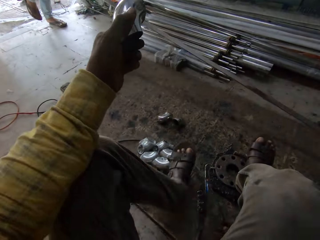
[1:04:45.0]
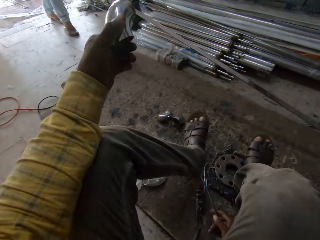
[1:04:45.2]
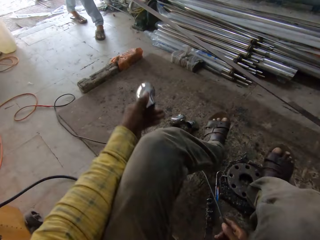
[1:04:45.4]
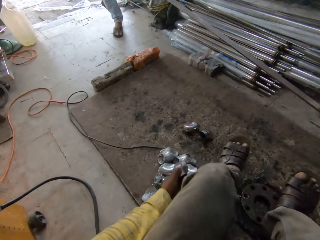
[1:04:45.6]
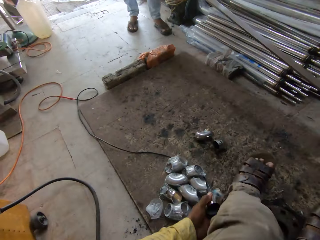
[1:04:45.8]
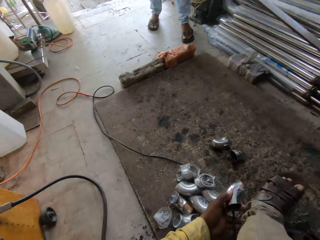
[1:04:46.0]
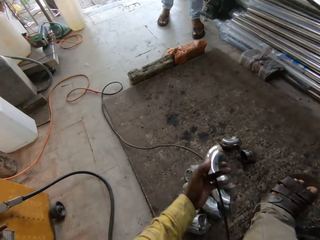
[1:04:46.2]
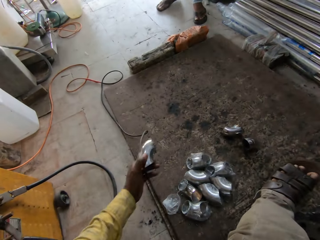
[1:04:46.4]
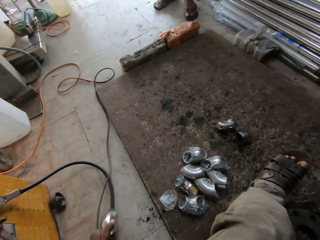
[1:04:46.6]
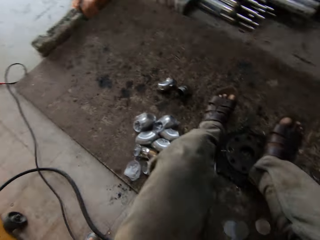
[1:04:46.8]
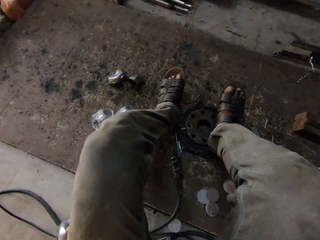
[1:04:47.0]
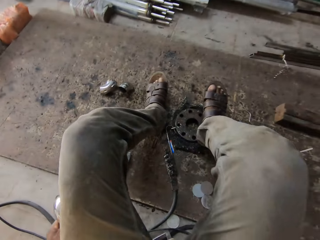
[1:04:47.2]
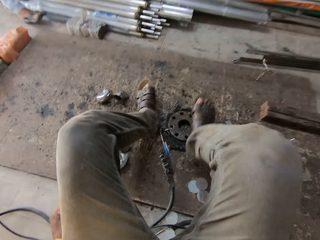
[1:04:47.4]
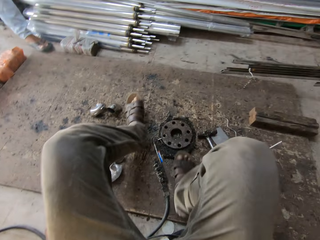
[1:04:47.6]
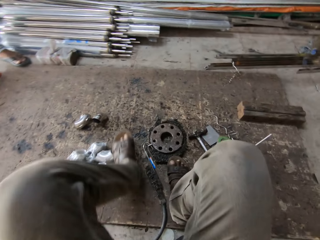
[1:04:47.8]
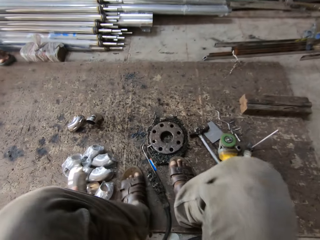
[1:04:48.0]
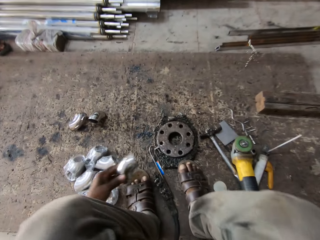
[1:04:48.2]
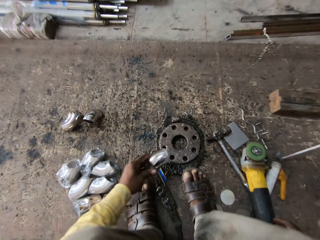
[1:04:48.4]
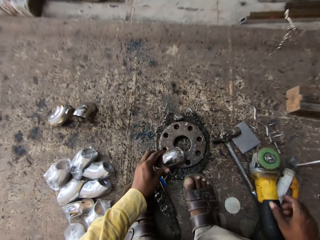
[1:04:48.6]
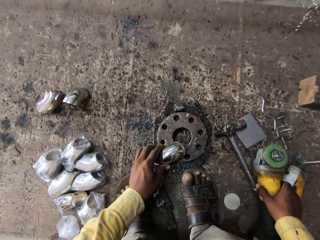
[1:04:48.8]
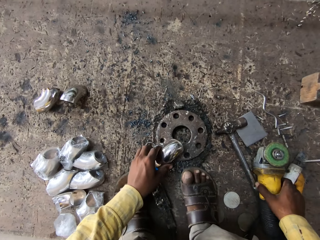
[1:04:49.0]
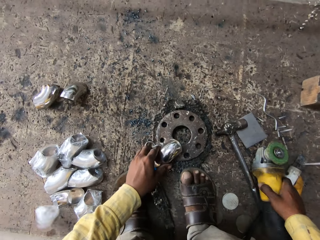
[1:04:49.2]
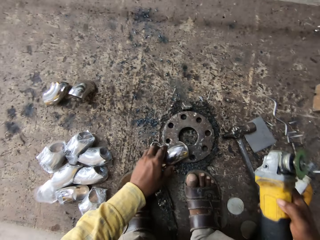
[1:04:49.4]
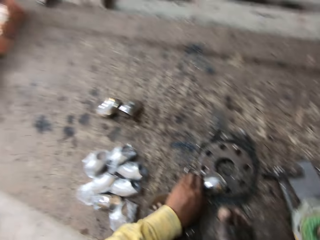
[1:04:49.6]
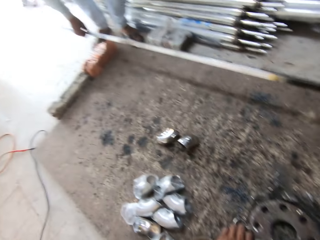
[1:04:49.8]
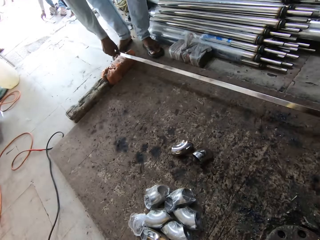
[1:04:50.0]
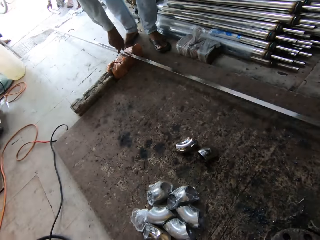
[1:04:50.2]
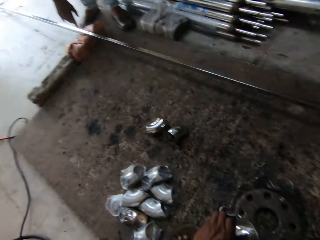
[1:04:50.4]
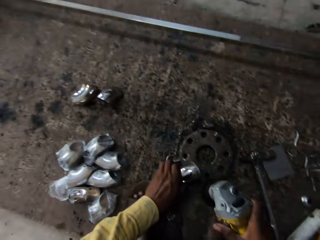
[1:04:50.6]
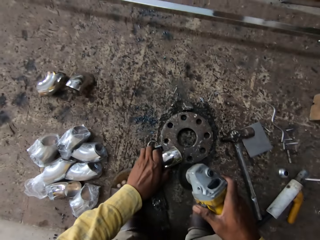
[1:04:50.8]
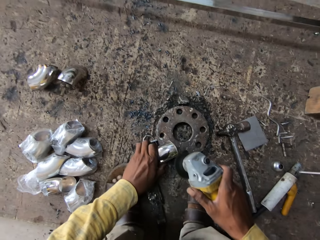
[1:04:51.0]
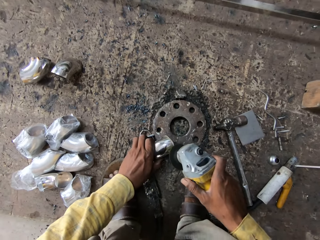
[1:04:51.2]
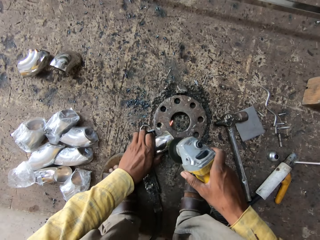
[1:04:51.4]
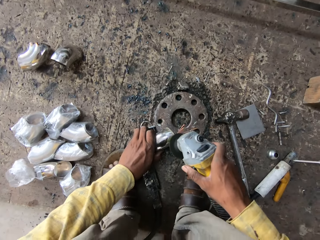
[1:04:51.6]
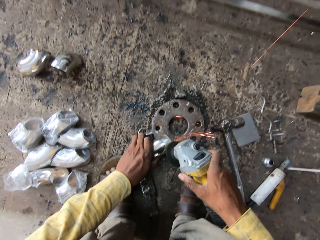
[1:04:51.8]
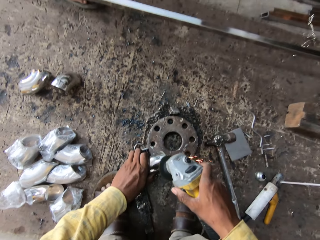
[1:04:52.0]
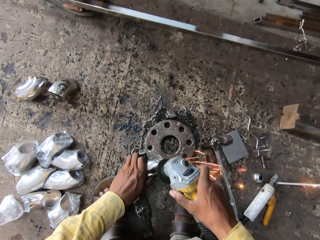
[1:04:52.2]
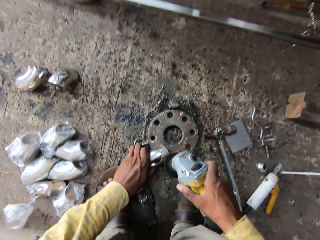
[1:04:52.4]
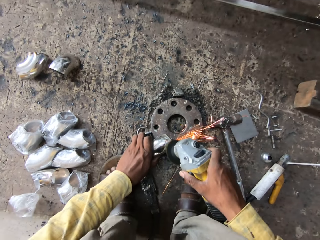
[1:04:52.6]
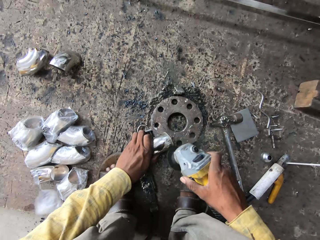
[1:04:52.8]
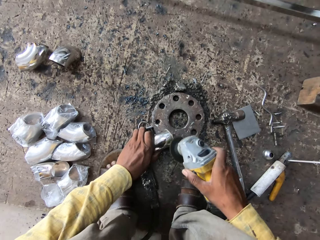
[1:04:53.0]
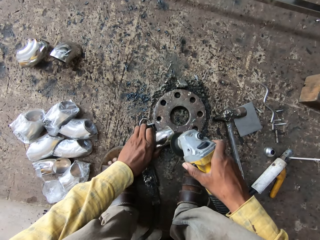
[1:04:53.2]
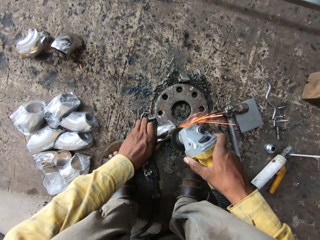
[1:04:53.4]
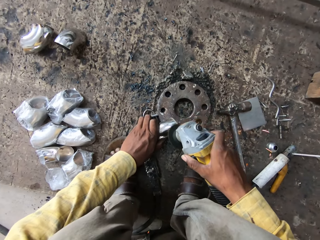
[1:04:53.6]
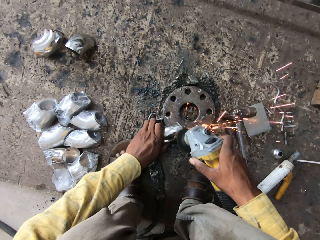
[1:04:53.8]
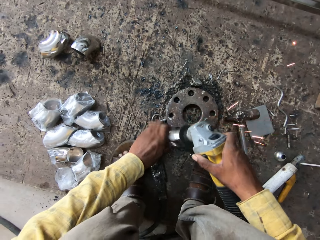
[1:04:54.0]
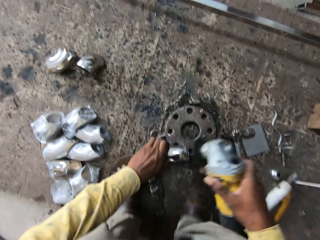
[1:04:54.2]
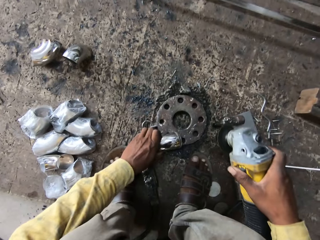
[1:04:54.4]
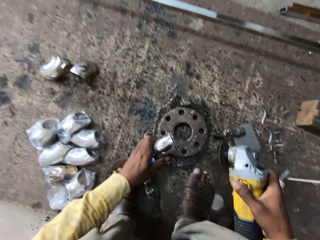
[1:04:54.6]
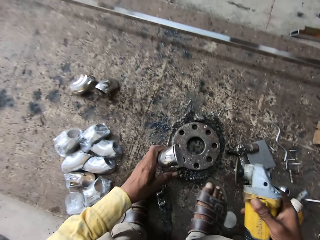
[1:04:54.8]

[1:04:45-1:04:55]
The camera wearer sits on the floor. They move a cable and put the metal down. They pick up a welding machine or grinder. A man puts iron down. The camera wearer grinds the metal. They weld the metal.

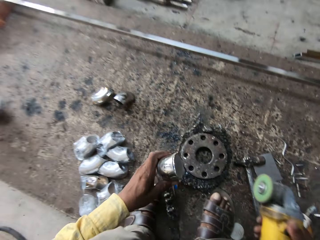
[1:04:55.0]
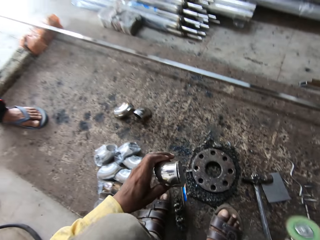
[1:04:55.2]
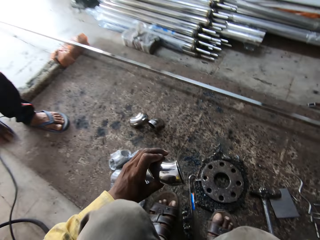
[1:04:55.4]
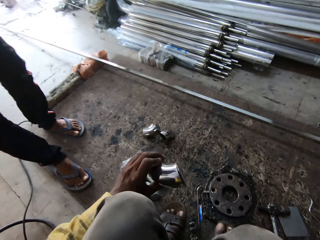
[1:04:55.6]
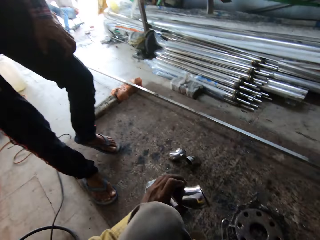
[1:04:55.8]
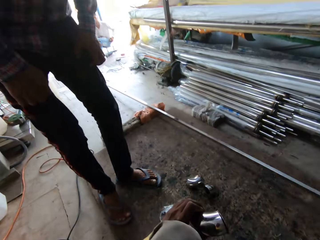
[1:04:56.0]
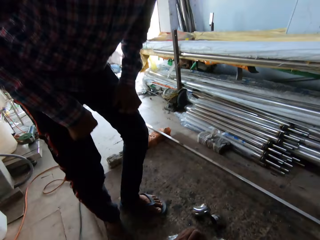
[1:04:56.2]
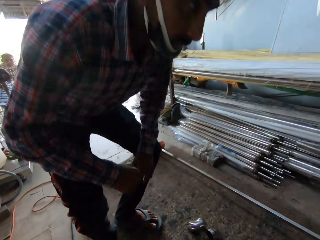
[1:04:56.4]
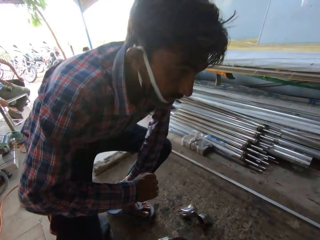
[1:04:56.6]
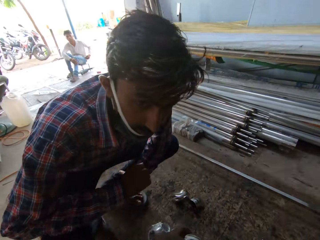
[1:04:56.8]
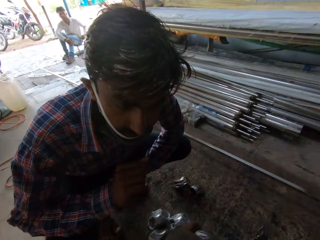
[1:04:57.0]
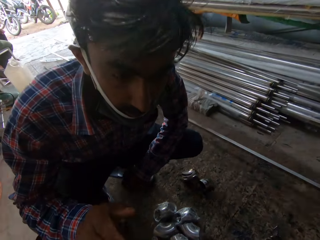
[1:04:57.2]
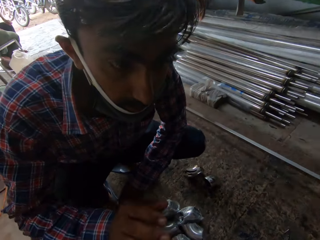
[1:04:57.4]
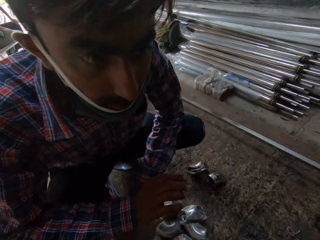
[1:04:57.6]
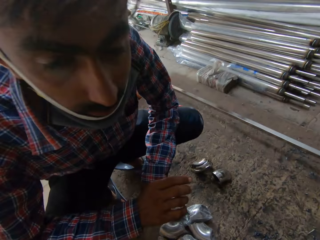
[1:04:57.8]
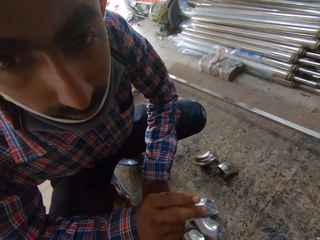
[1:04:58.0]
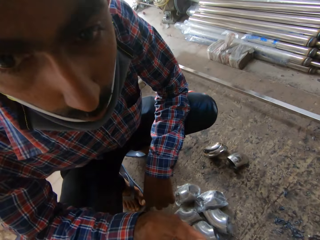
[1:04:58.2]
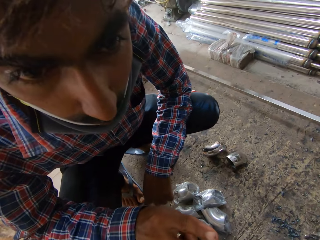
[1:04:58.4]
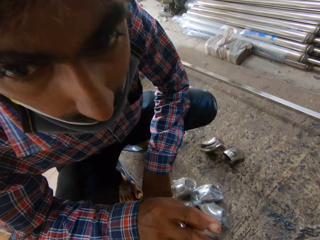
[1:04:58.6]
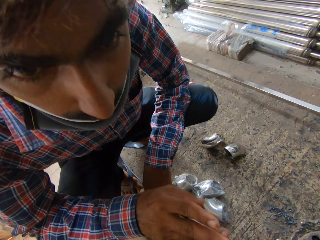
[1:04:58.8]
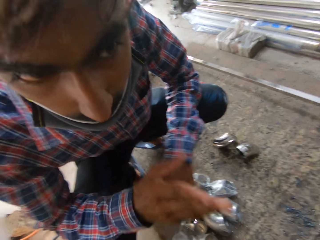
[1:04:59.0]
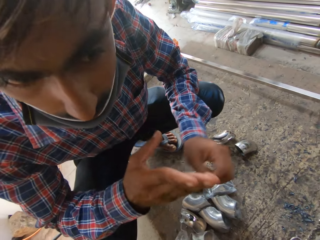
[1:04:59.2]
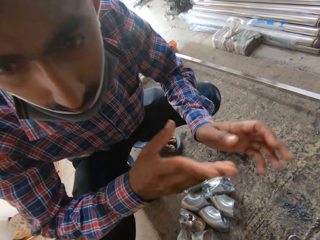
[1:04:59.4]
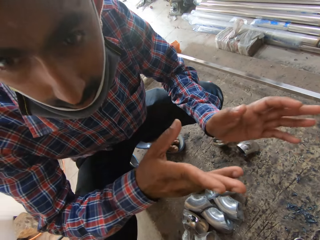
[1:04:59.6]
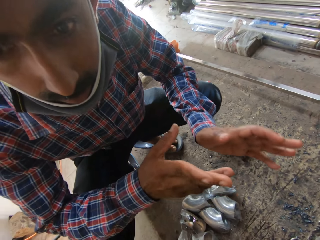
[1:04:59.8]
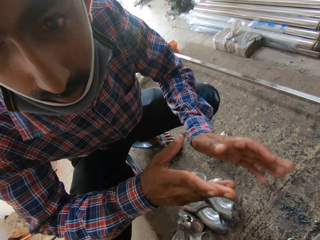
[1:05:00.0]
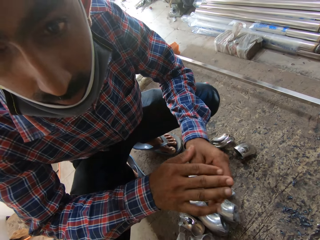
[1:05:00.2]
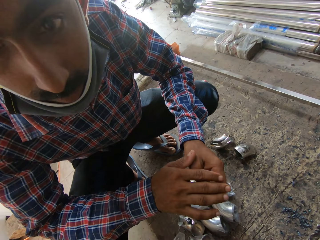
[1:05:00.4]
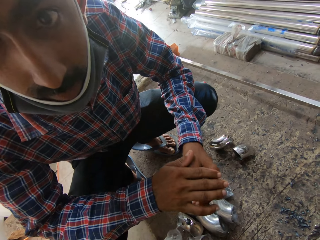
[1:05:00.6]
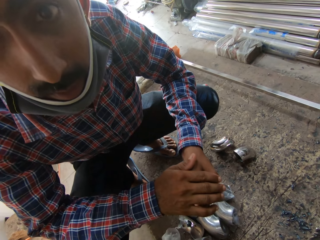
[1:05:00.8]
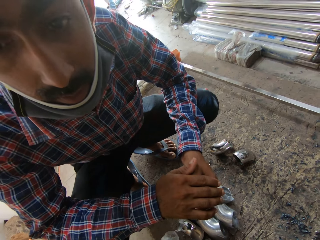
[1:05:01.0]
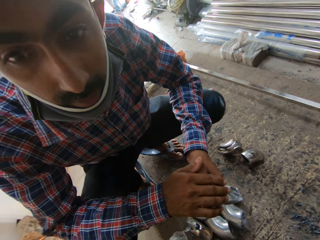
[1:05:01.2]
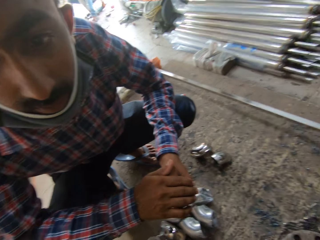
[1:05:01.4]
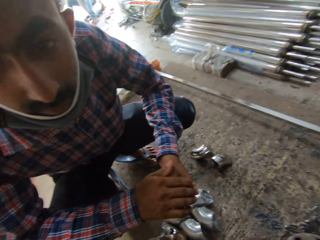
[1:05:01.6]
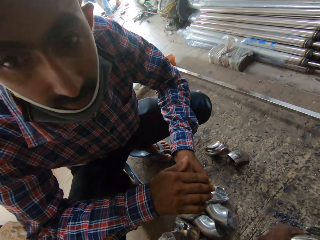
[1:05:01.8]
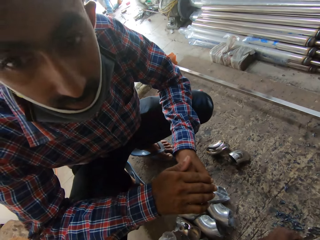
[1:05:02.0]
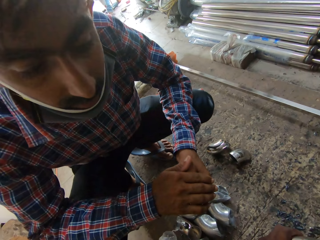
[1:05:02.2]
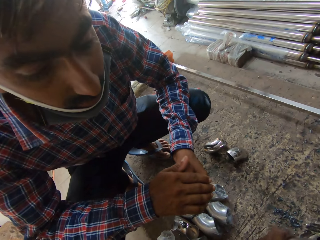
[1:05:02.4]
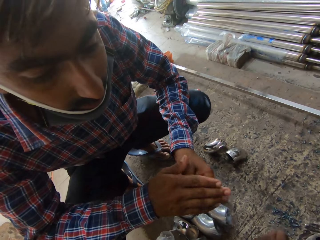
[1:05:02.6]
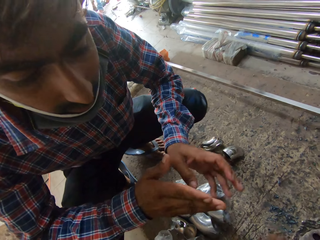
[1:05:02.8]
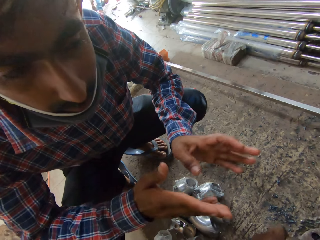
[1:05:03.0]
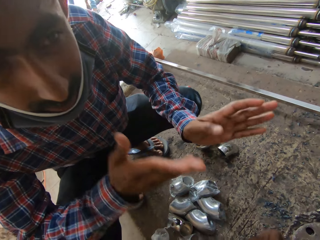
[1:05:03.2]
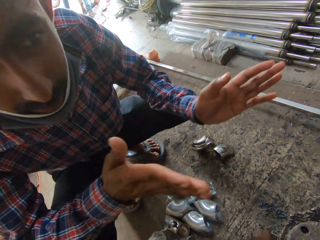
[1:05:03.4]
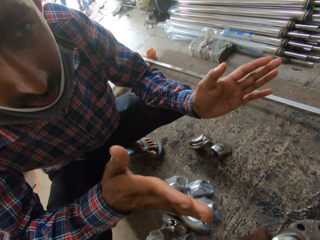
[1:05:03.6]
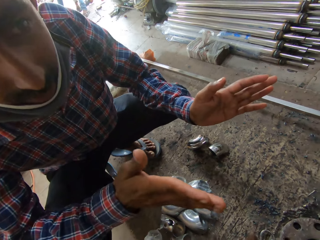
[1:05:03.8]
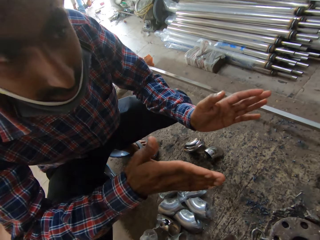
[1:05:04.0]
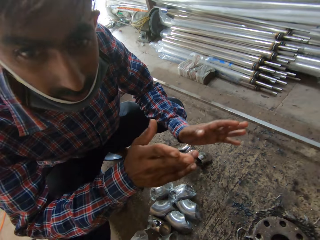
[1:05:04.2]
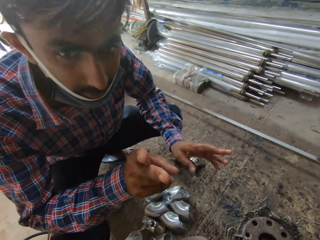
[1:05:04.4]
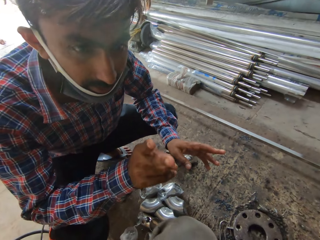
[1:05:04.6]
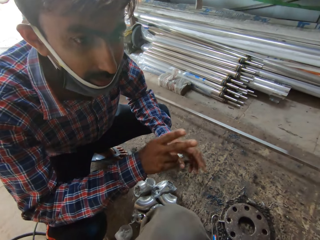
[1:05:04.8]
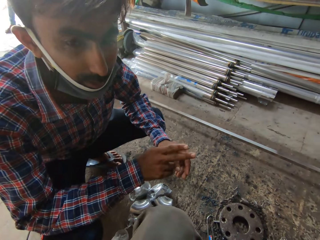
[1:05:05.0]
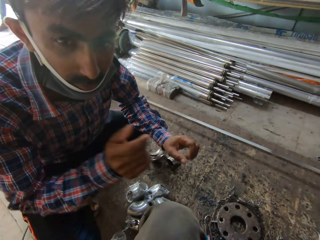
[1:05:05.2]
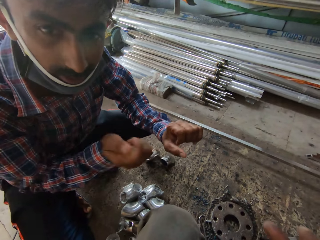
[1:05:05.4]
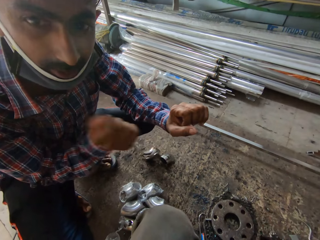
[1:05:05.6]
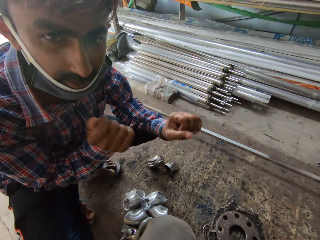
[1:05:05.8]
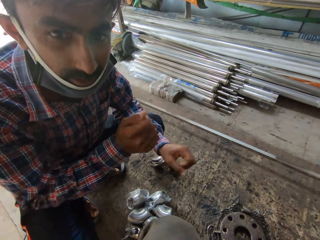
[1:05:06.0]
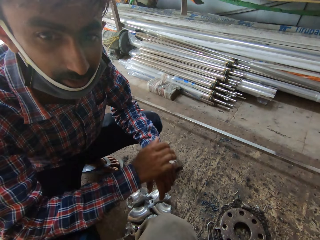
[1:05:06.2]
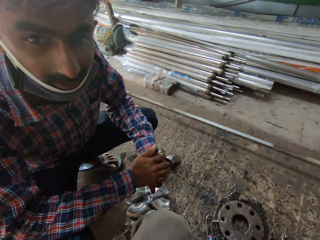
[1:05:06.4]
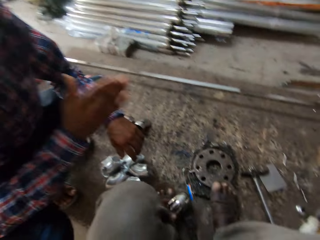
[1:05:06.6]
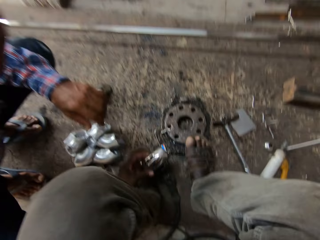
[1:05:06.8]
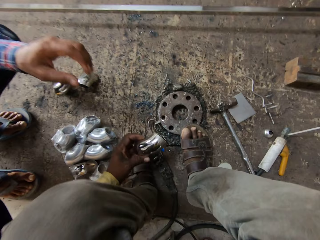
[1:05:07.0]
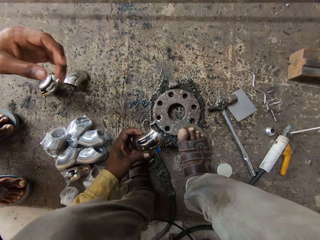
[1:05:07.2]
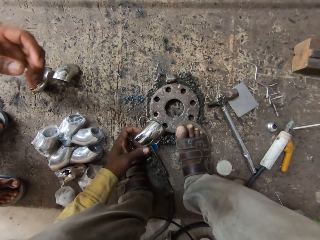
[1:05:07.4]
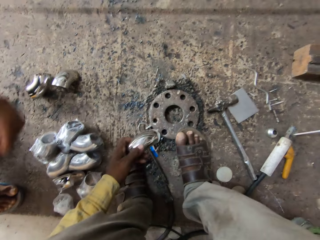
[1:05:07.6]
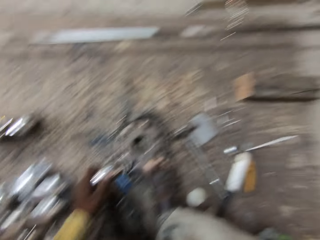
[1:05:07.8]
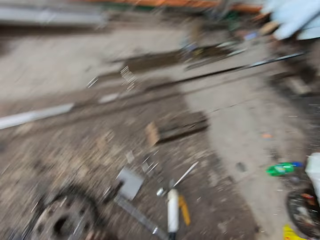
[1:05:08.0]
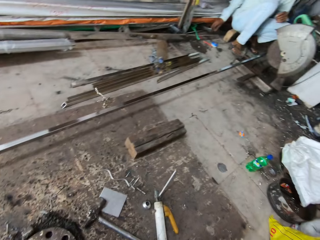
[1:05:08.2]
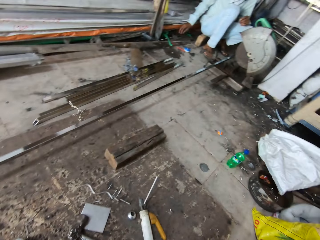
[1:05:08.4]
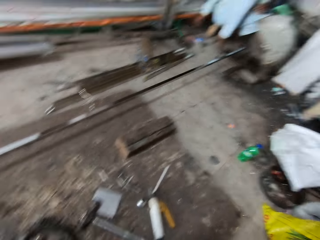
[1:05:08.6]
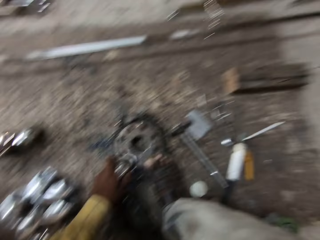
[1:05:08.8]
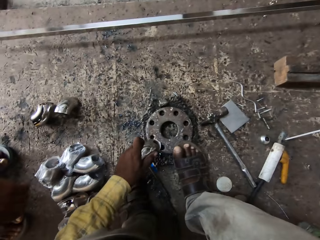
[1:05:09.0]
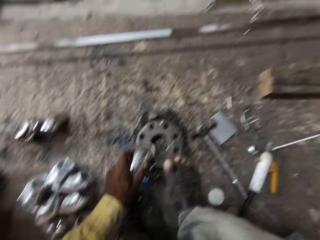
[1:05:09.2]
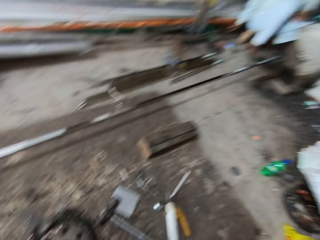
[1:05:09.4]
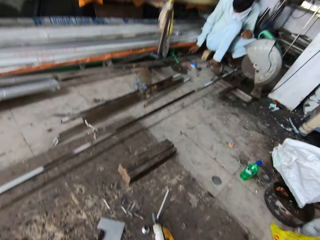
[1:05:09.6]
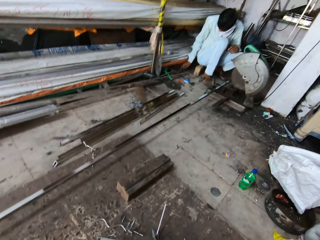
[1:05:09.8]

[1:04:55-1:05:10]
The camera wearer lifts the metal. A man squats down. A man speaks to the camera wearer. Another man moves his hands. The first man drops his hands. The other man moves his hands. The camera wearer looks around.
